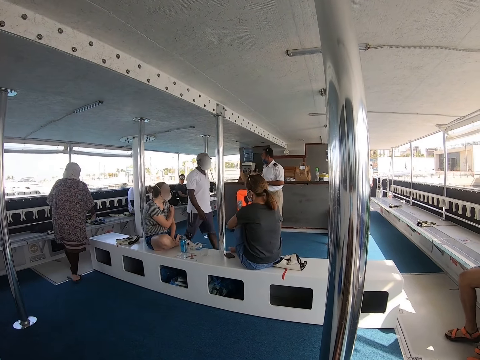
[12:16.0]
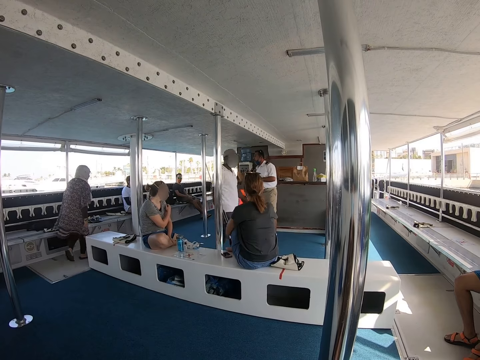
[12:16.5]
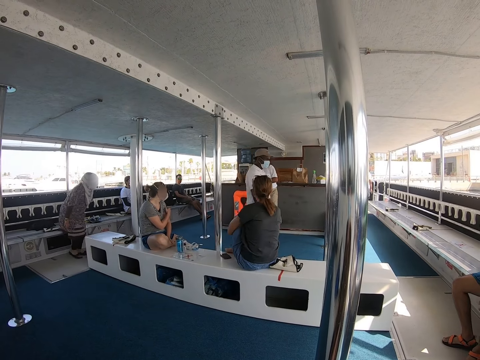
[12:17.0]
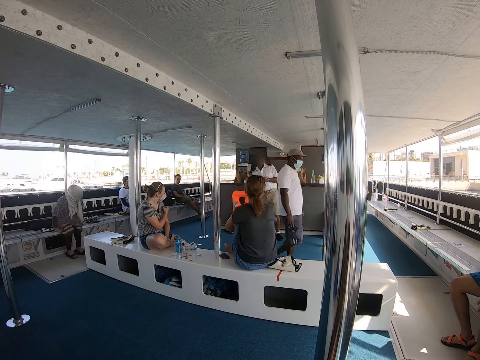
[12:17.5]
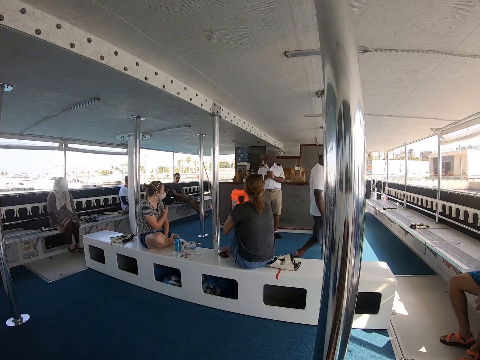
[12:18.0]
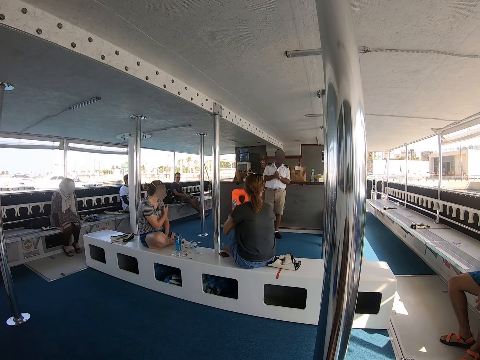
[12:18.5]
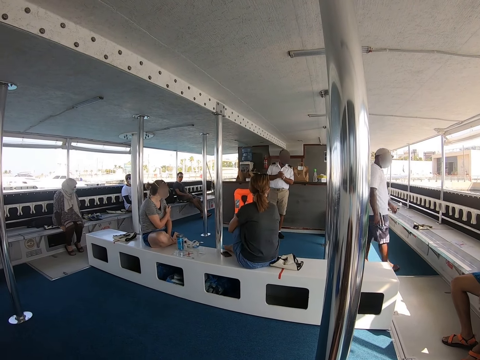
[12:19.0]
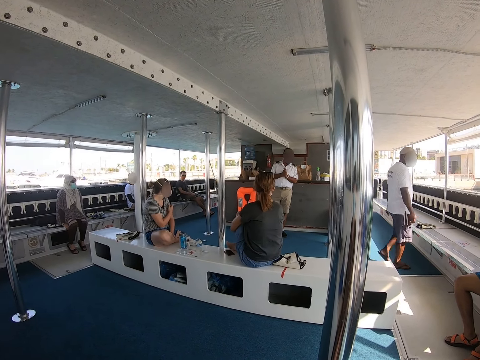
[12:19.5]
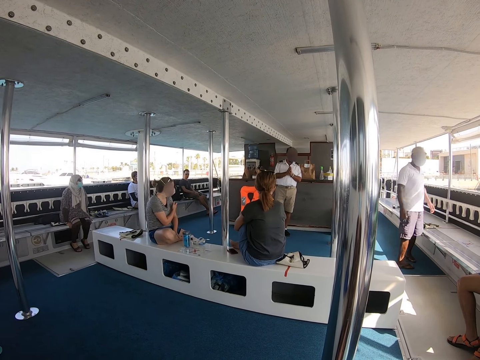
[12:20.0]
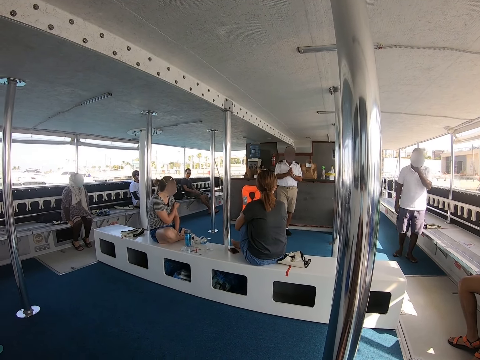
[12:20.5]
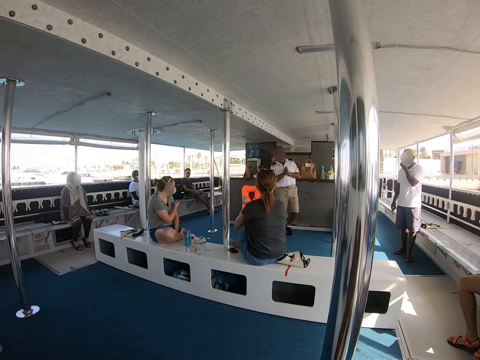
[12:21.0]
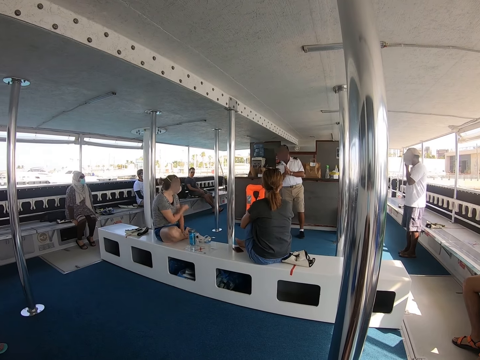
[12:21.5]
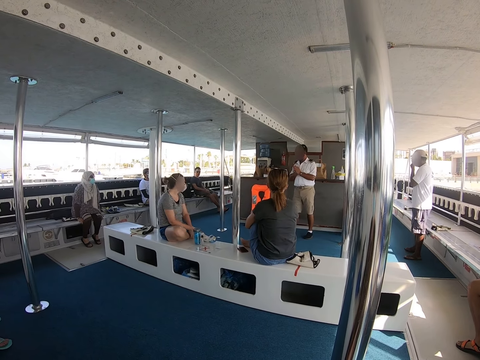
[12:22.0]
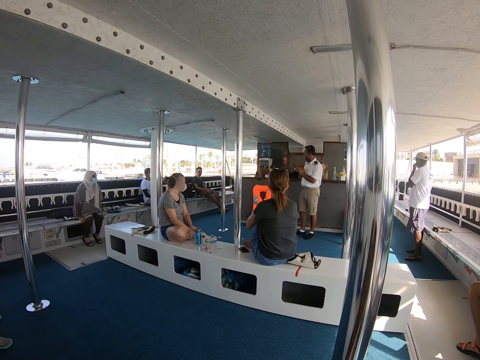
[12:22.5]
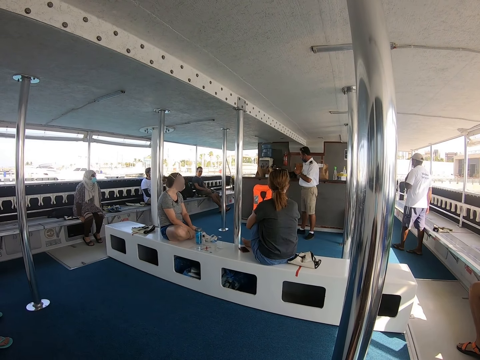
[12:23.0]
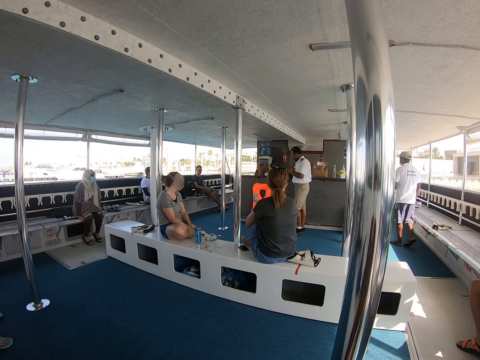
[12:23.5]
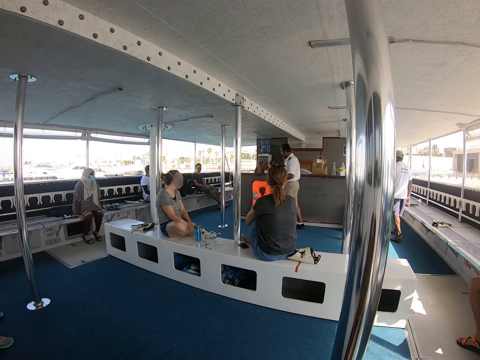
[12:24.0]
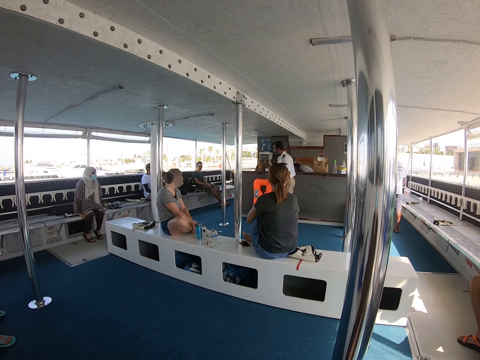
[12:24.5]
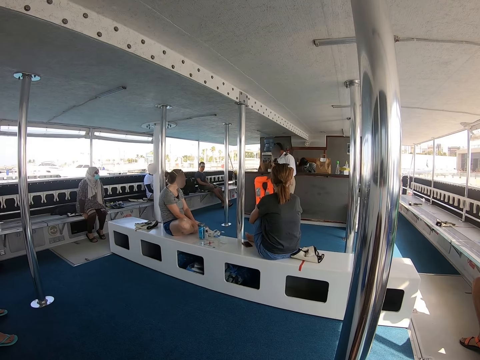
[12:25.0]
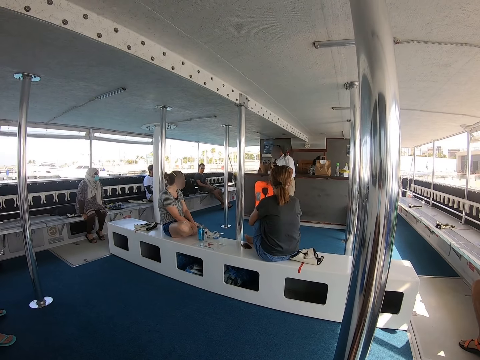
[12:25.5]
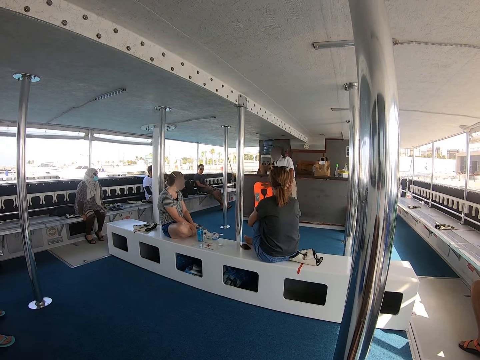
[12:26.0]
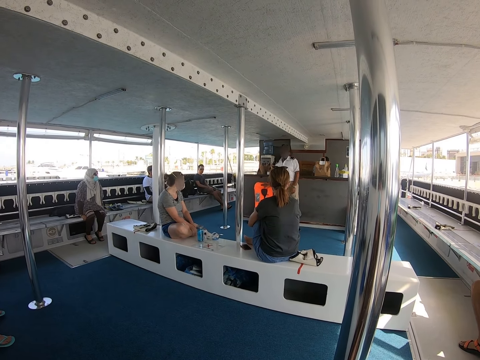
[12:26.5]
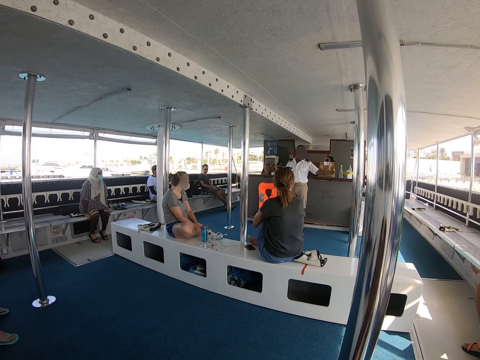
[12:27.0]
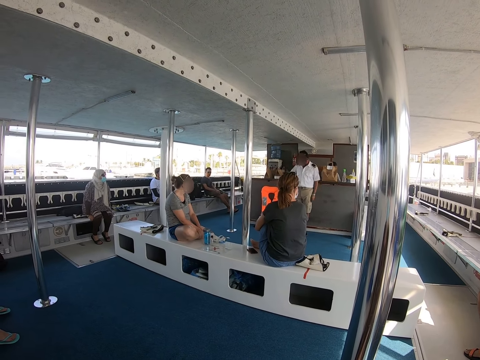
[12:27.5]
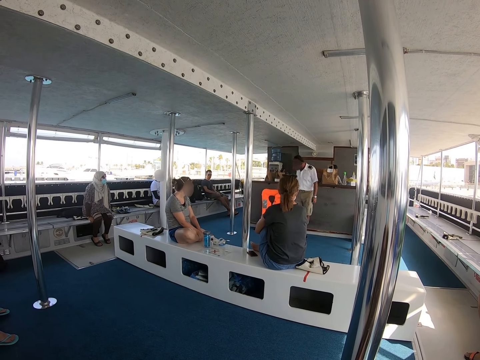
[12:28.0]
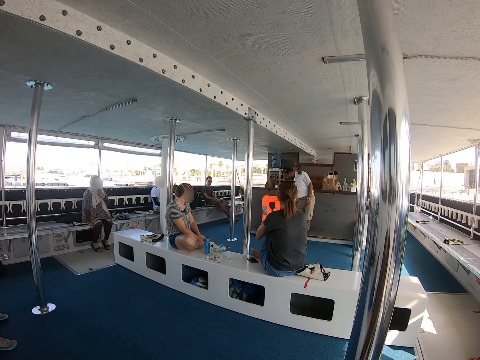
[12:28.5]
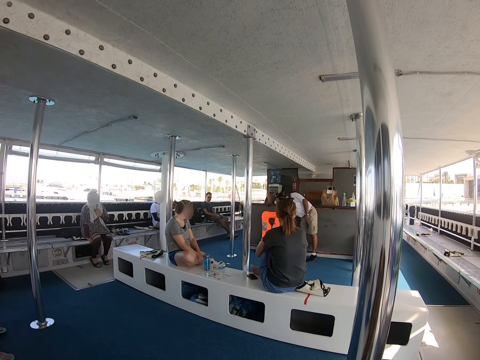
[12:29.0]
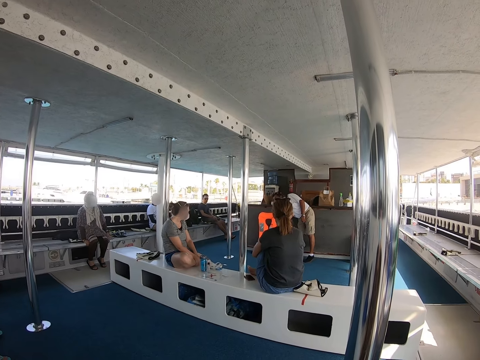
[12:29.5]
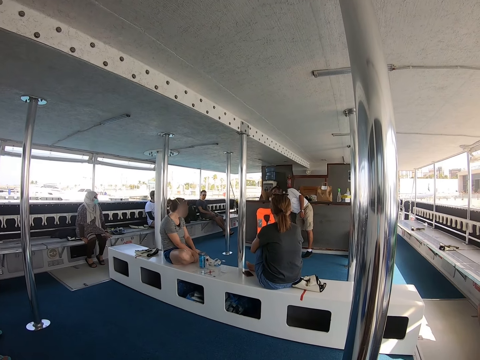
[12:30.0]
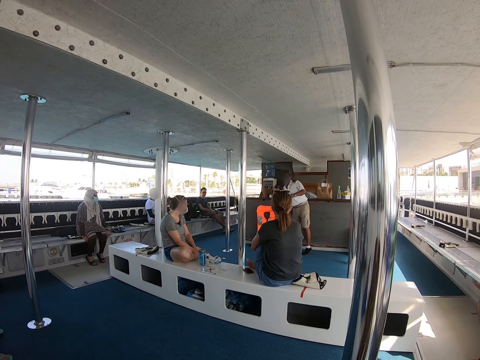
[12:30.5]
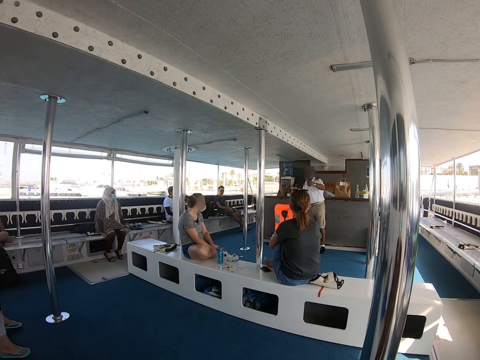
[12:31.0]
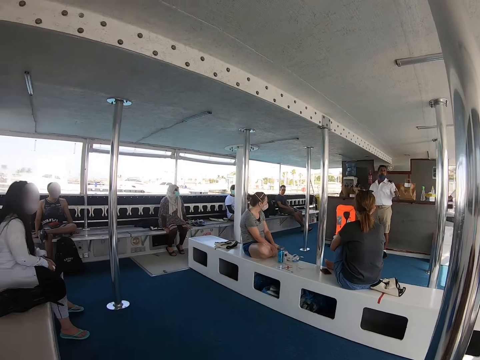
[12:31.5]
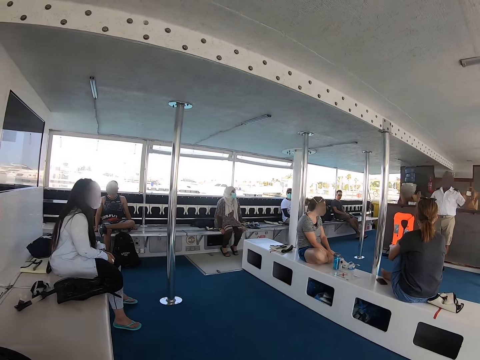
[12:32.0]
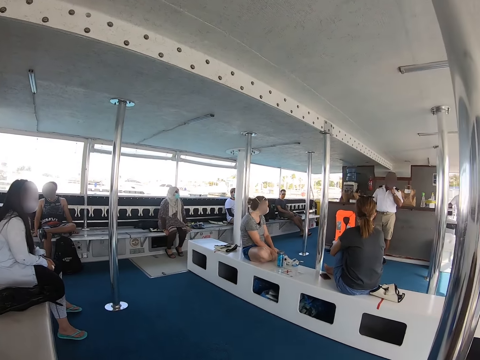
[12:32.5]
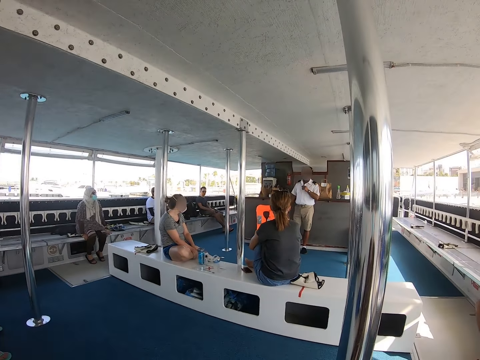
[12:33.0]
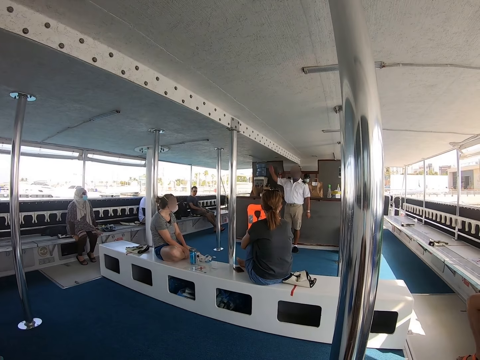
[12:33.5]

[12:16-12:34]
A man walks across. A captain clasps hands. A woman sits. The man walks across. The captain moves around in the ferry, adjusts a jacket on a chair, uses gestures and raises a hand. The captain bends towards the chair. The captain uses gestures and raises a hand. The camera wearer looks to the other side.

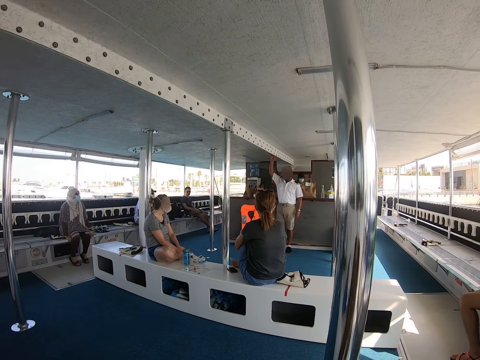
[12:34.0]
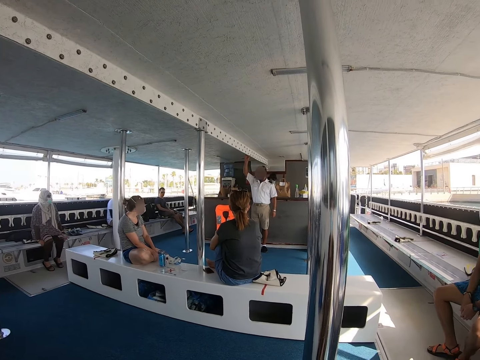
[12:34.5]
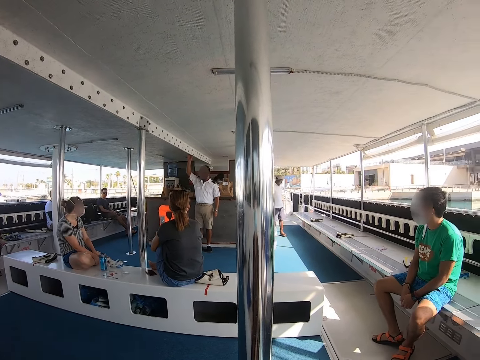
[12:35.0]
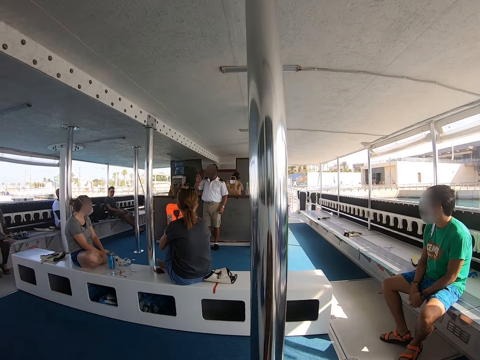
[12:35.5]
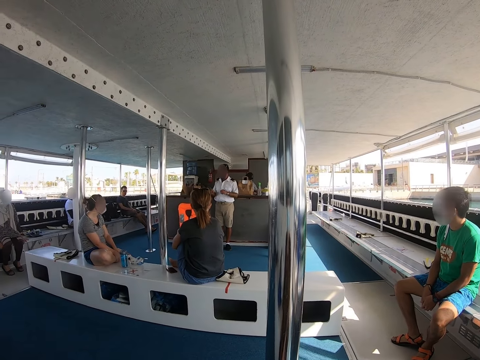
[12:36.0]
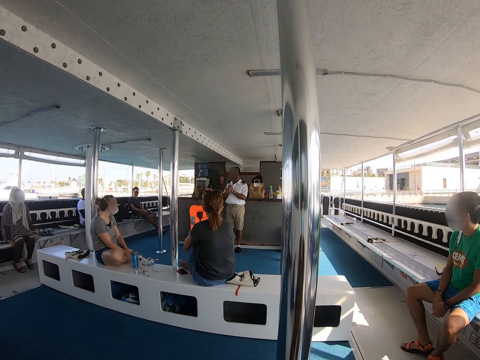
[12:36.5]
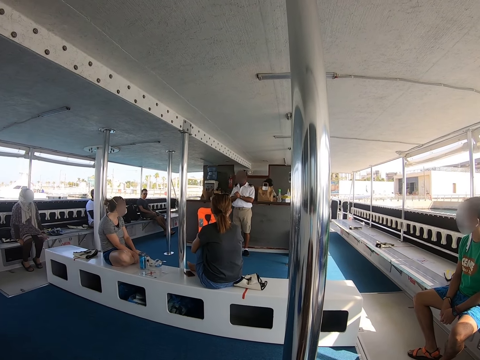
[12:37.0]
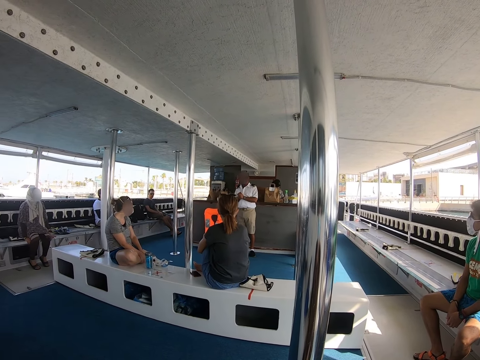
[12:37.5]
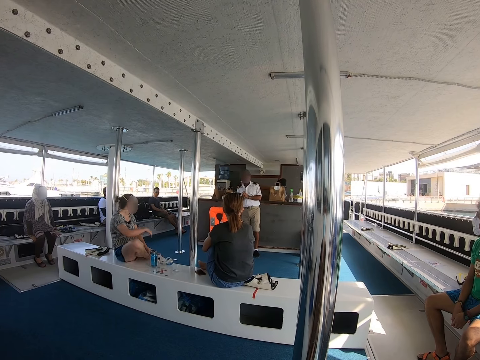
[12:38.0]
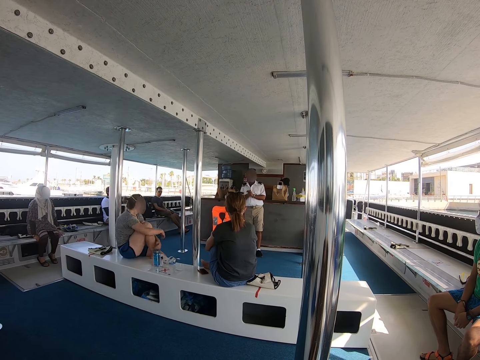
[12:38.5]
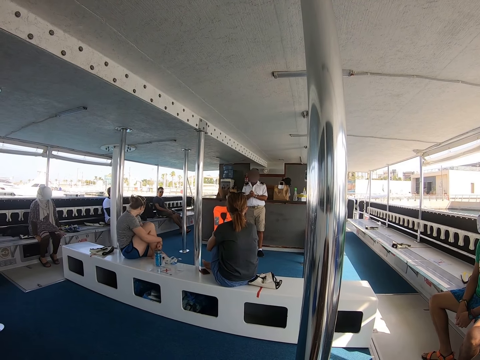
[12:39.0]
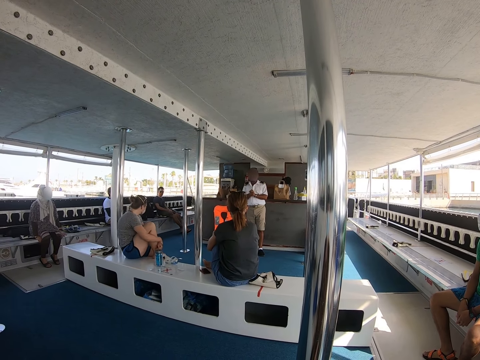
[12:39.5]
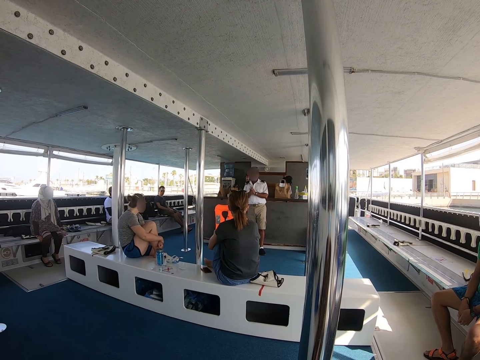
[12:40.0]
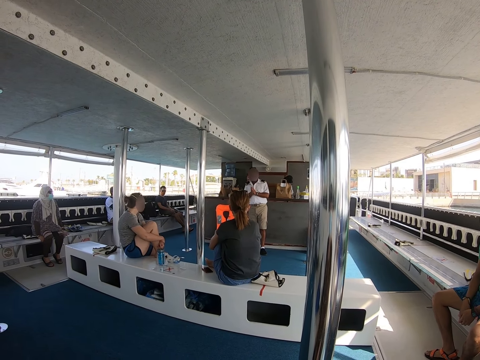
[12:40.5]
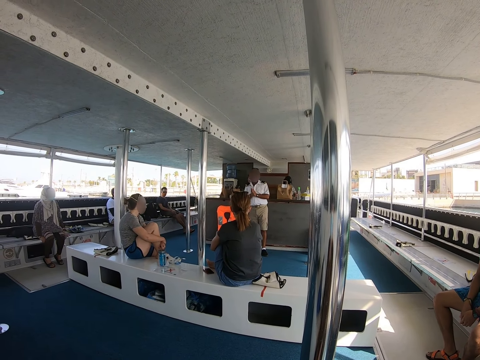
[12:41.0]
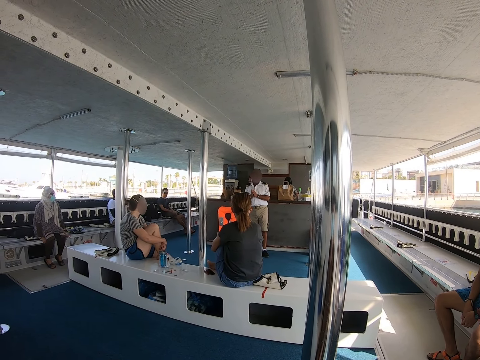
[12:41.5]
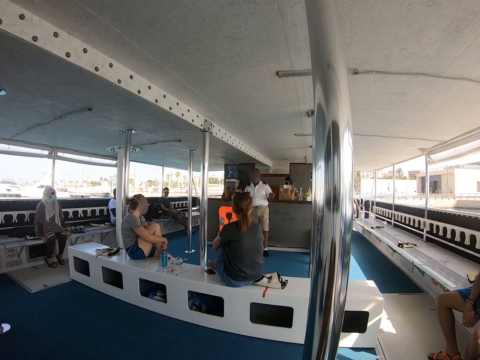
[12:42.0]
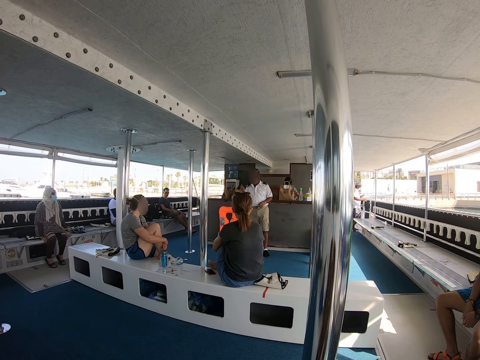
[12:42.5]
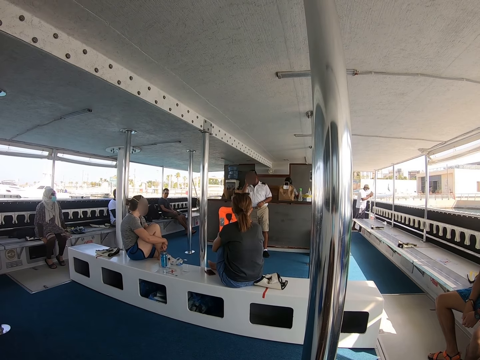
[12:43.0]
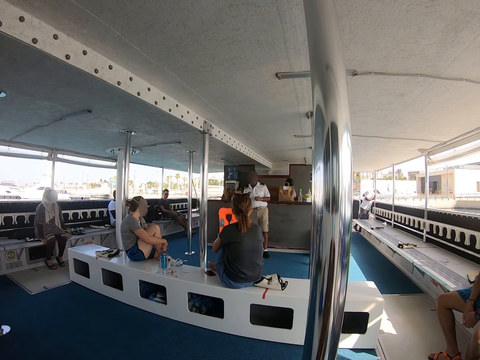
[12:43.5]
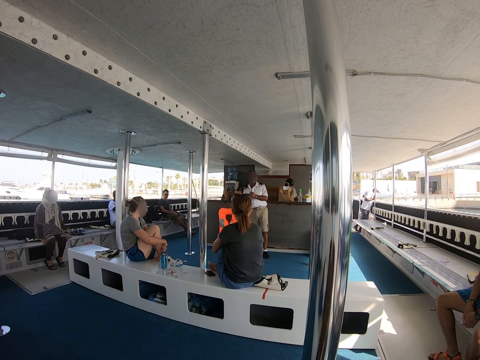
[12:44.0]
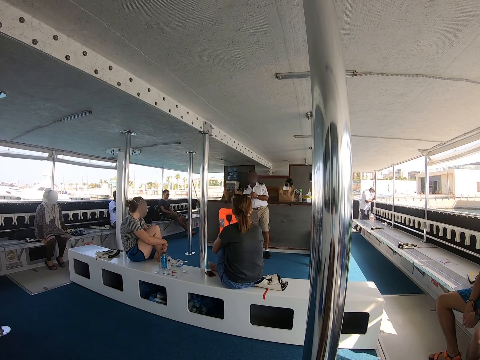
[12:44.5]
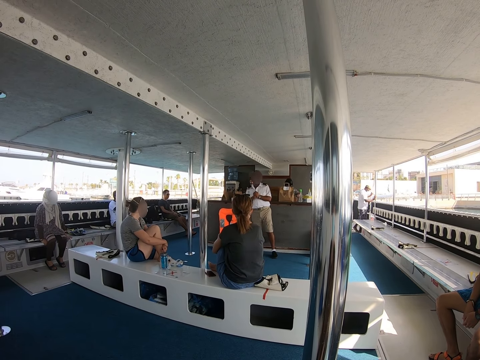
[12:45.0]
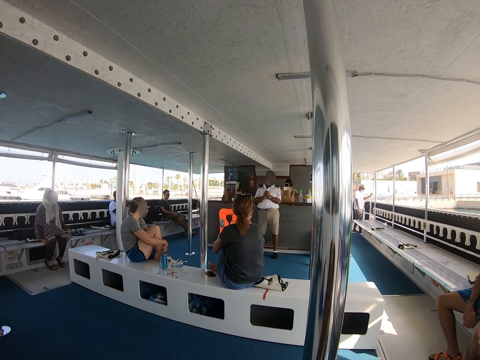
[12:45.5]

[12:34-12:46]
A man raises a hand. The man holds his hands. A woman holds her legs. The man moves his hands.
